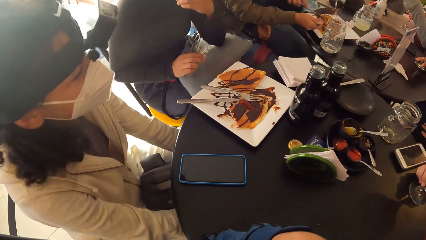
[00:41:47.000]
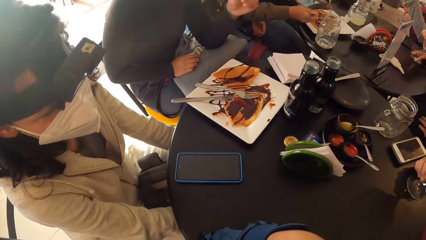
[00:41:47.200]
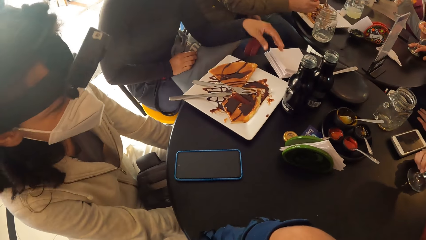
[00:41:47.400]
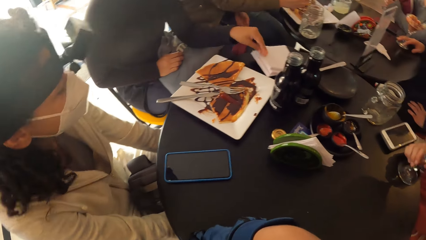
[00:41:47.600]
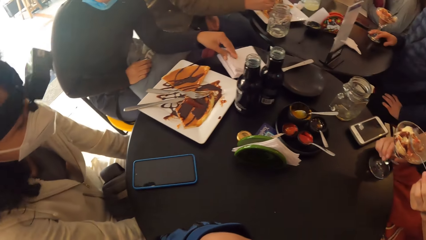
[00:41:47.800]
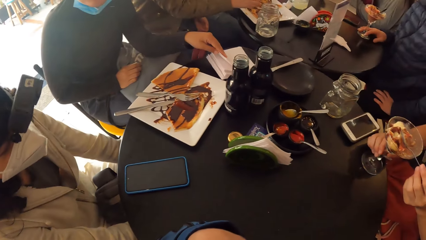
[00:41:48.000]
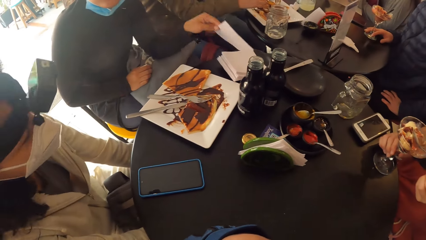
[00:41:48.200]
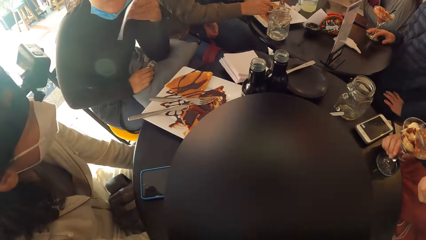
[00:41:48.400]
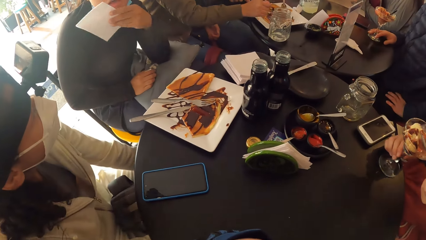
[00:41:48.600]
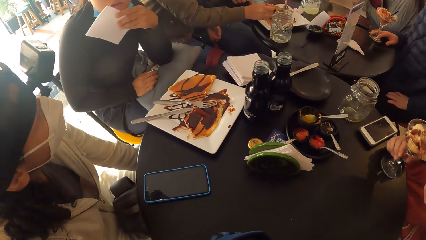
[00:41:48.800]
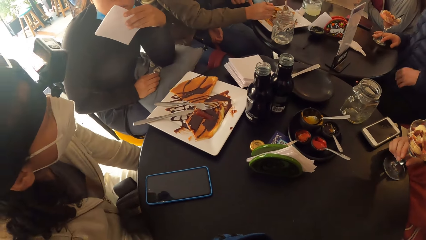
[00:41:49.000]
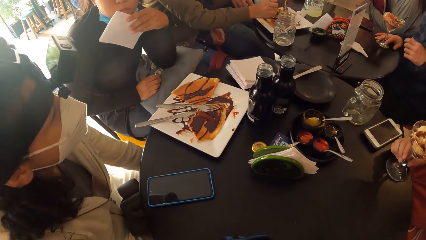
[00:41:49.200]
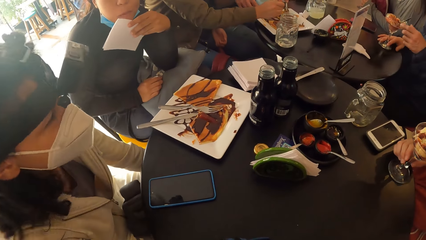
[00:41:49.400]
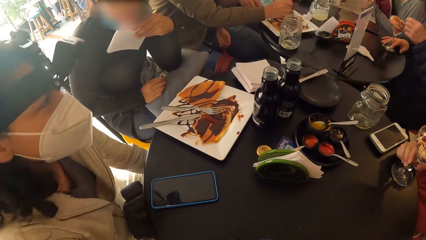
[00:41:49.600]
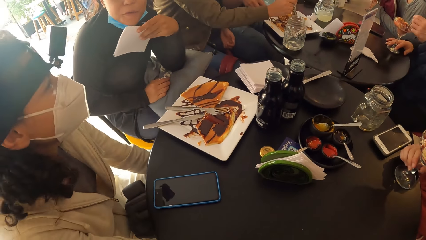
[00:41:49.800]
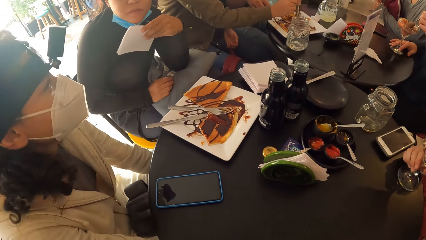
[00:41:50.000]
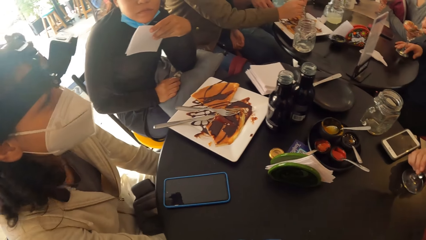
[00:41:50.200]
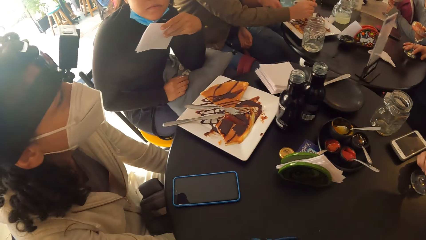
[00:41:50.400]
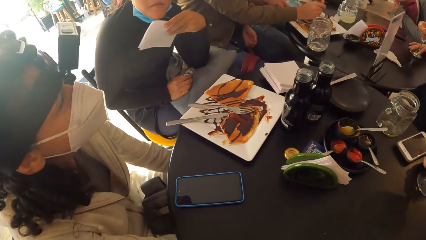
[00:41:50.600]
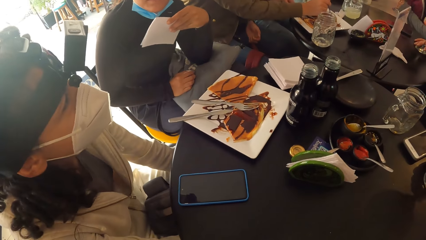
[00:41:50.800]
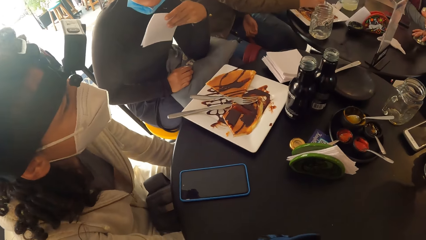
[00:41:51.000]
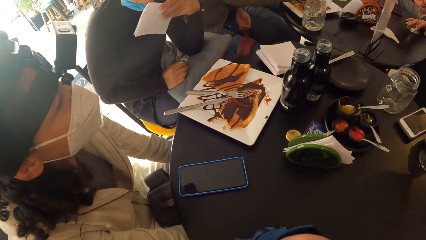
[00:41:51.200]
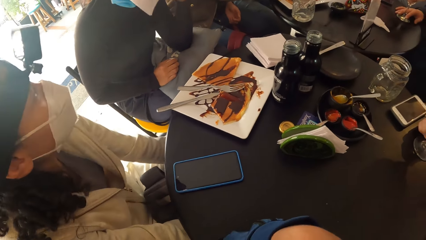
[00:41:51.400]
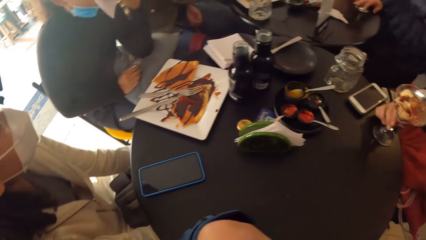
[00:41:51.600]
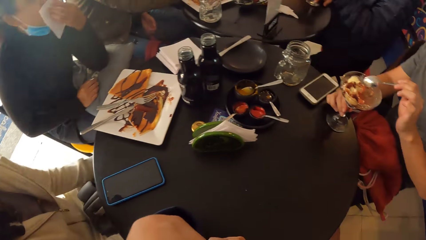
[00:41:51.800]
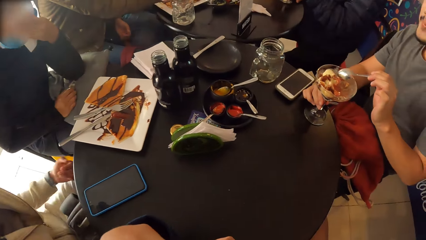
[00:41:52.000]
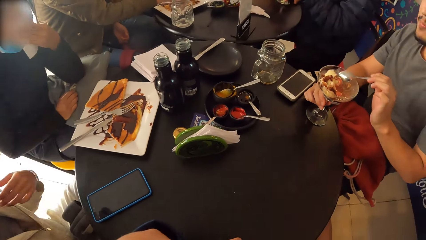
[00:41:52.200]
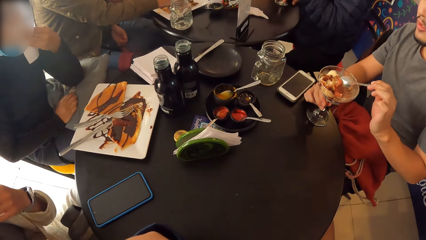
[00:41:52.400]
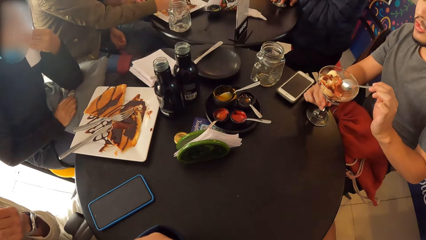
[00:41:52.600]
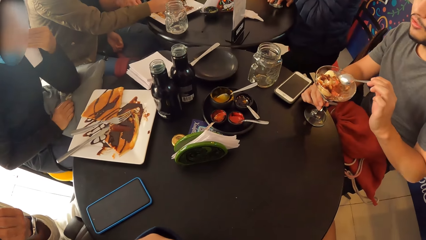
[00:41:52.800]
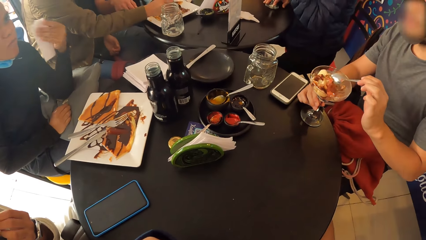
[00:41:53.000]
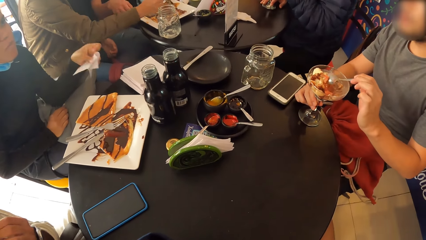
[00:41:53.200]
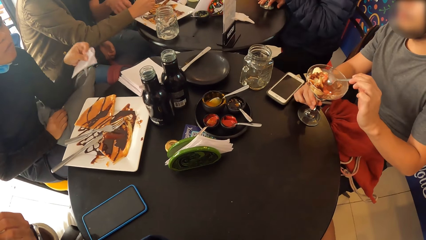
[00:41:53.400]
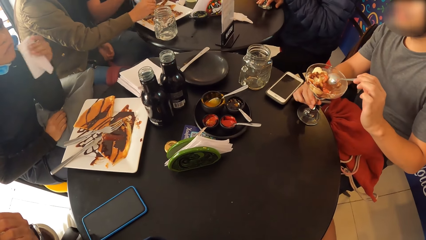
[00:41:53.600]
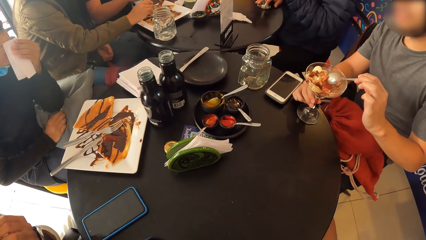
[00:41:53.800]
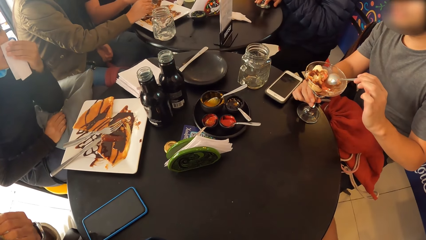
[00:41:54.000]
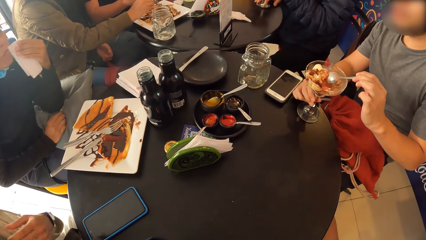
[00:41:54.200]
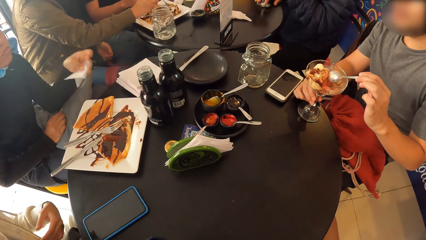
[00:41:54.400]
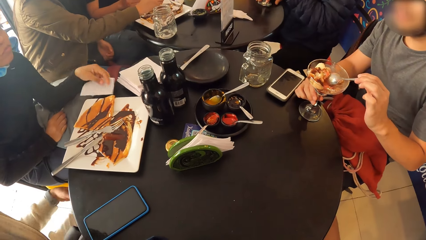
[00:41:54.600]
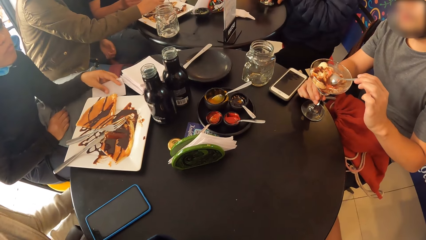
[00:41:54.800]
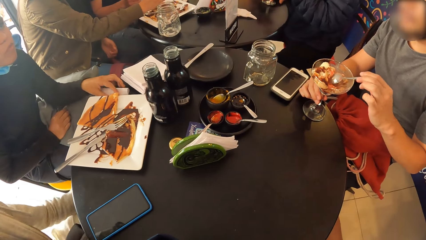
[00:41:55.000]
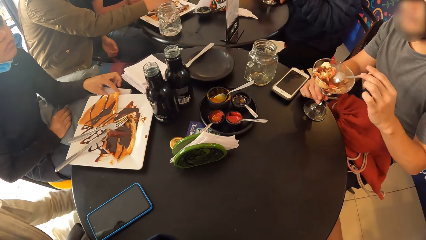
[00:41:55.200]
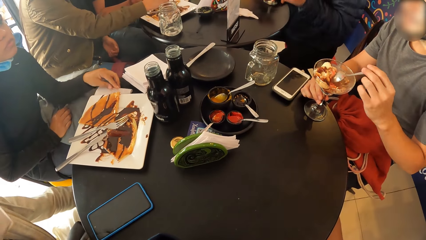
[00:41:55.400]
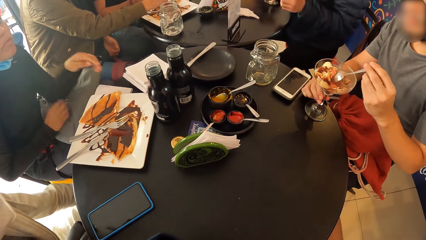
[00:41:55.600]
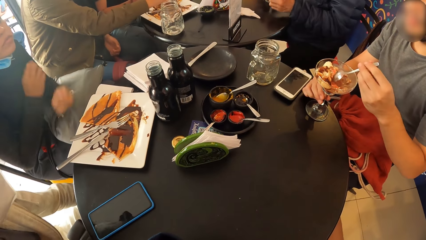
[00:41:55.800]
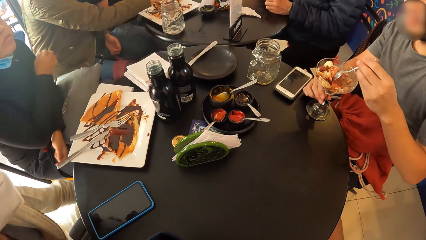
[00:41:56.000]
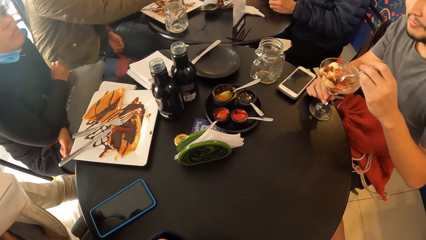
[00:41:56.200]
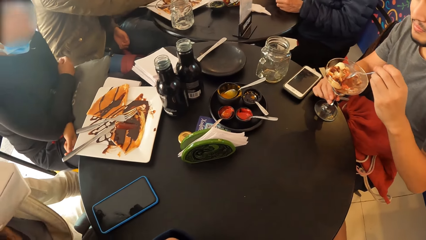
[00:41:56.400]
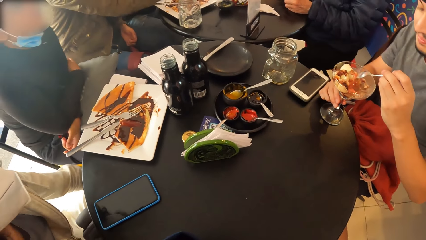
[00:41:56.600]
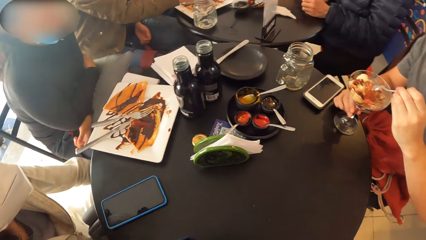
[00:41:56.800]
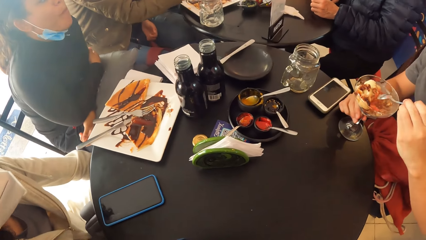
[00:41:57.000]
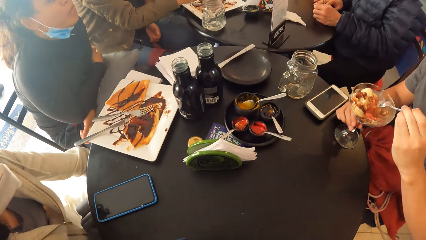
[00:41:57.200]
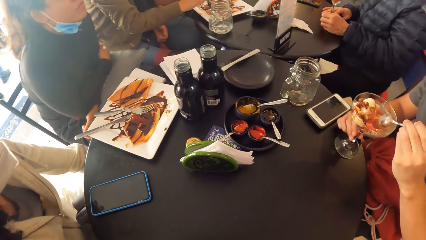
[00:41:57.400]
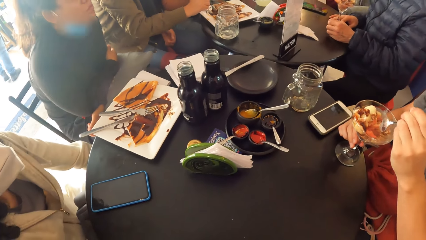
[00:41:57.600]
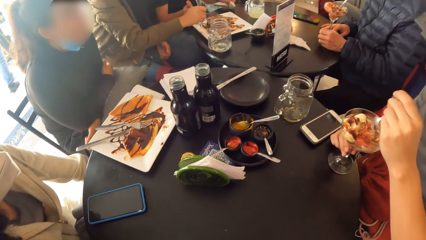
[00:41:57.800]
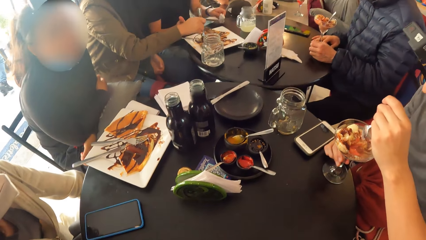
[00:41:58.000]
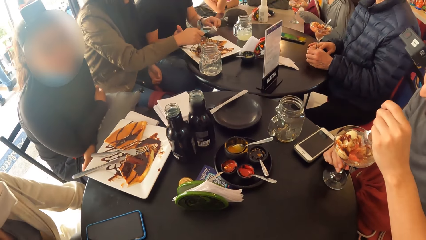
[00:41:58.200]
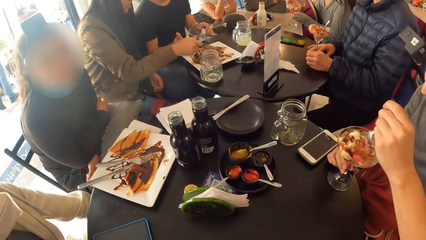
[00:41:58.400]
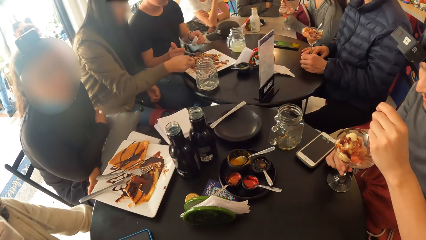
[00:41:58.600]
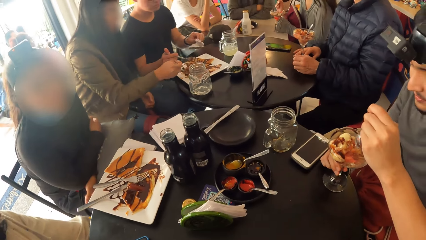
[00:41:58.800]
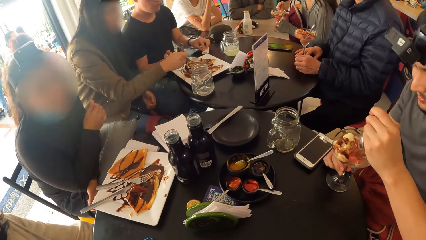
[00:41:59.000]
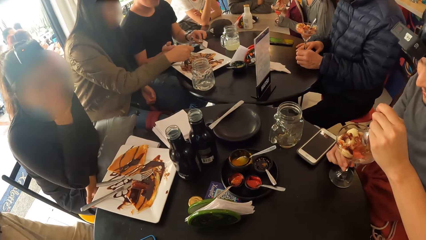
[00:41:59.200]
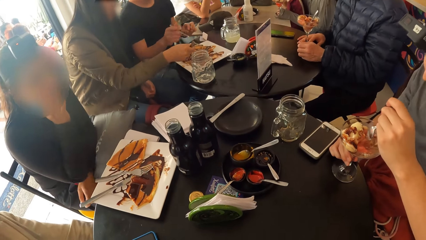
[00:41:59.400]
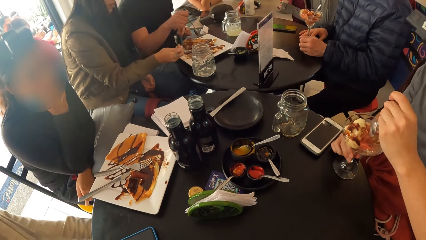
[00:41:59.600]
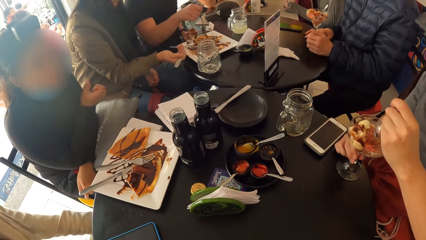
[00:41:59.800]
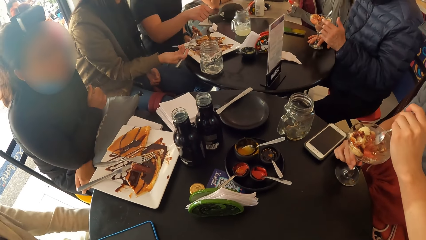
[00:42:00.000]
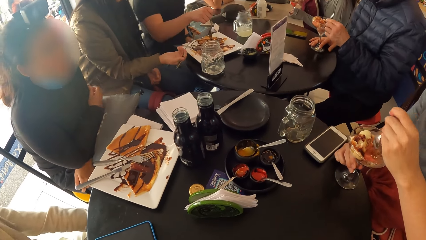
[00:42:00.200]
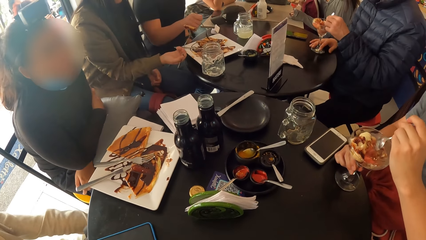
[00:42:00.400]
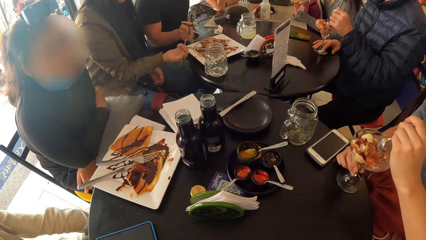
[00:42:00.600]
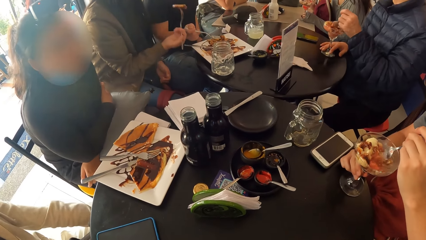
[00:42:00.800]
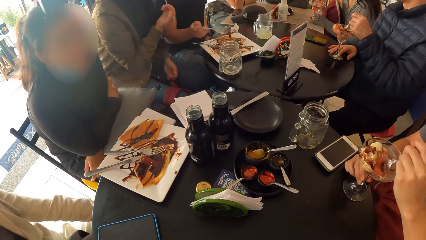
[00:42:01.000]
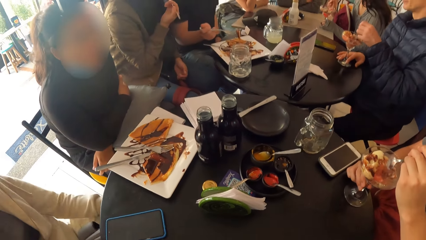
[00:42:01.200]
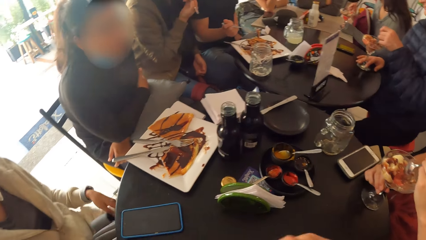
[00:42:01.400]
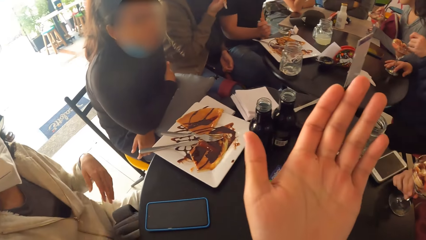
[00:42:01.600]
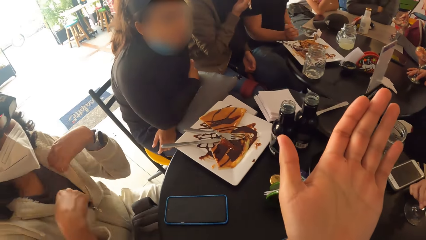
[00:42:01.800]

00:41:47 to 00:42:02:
A woman cleans her mouth with a serviette from the table with her left hand. The woman picks up the serviette from the tray with her left hand. The woman cleans her mouth with the serviette in her left hand. Another woman interacts with the first woman and the camera wearer. The first woman drops the serviette in her left hand on the table. A man digs the spoon in his left hand in the cup of ice cream in his right hand.
